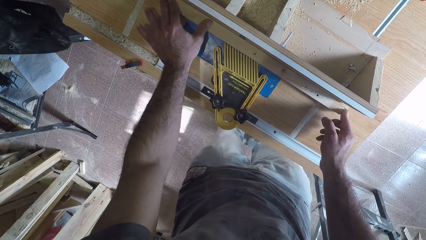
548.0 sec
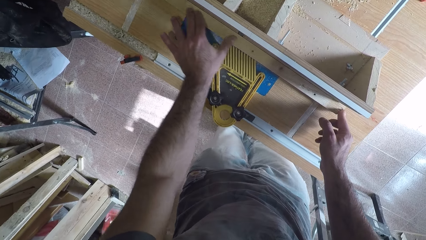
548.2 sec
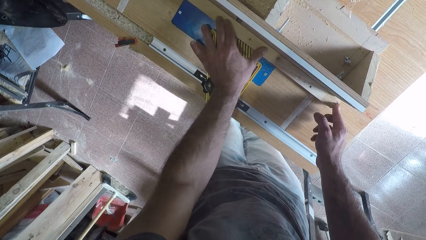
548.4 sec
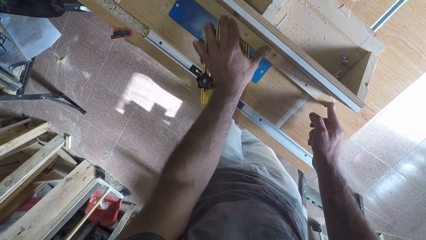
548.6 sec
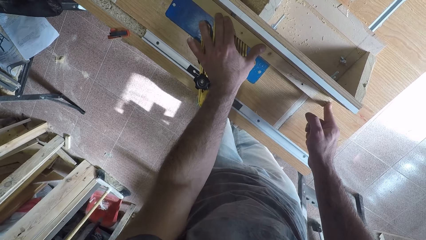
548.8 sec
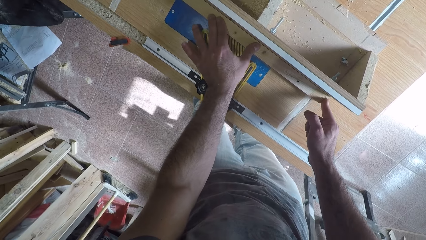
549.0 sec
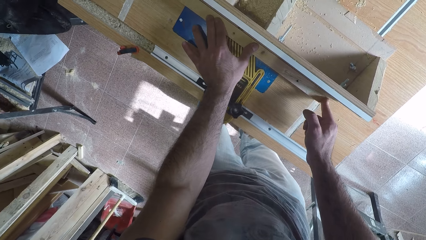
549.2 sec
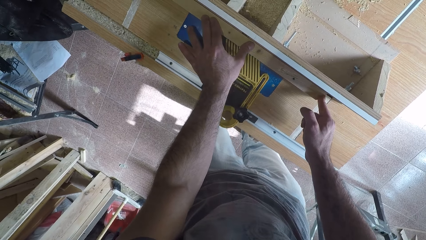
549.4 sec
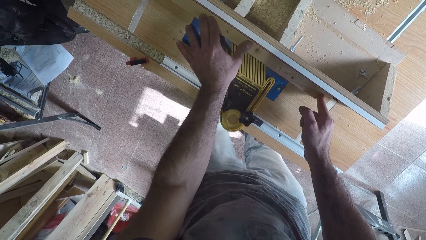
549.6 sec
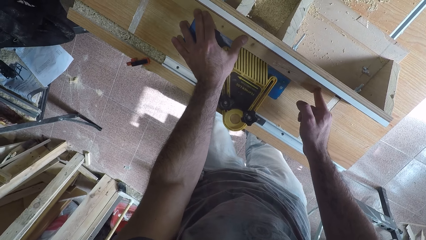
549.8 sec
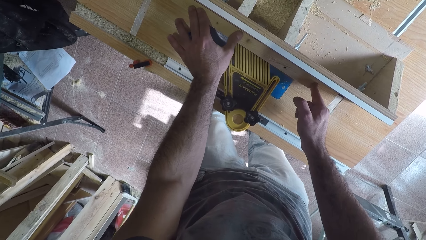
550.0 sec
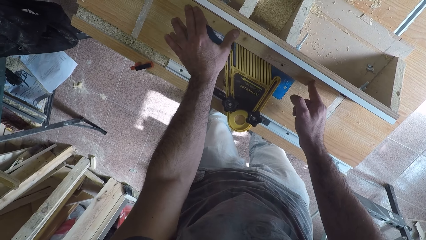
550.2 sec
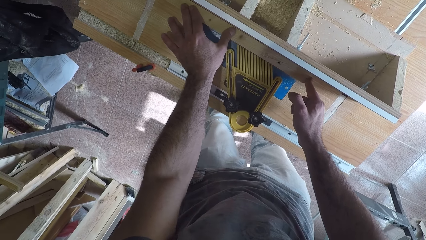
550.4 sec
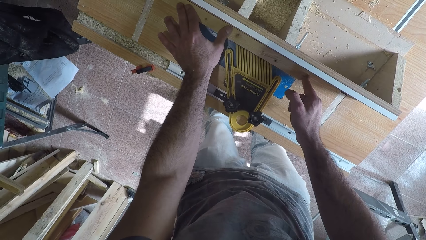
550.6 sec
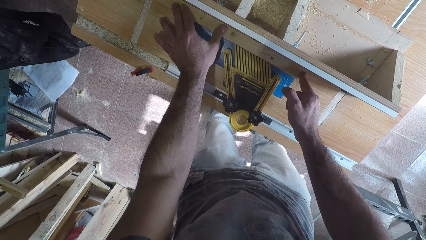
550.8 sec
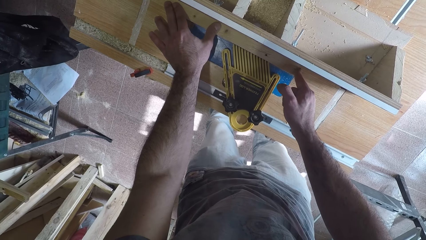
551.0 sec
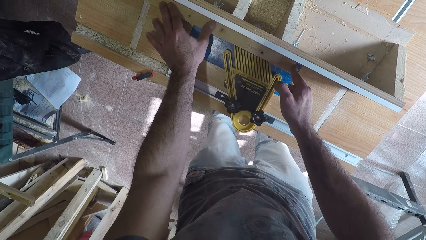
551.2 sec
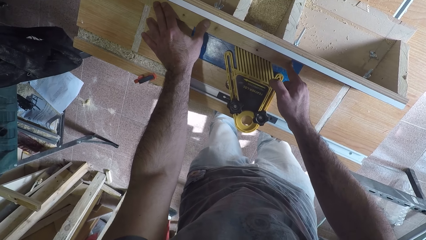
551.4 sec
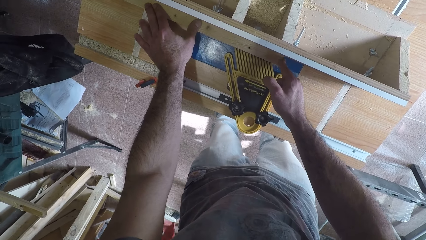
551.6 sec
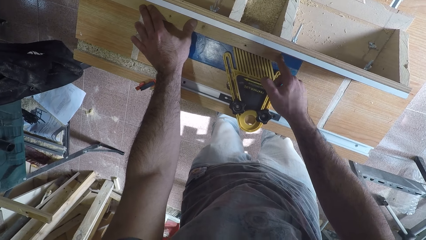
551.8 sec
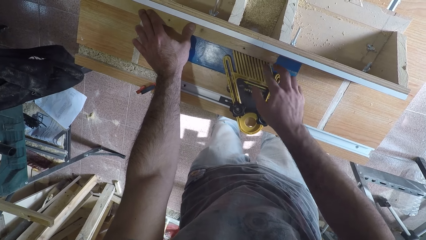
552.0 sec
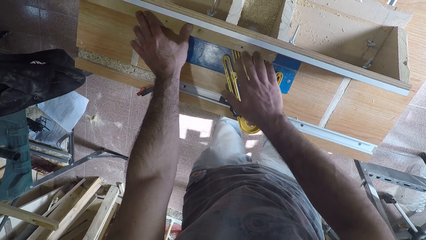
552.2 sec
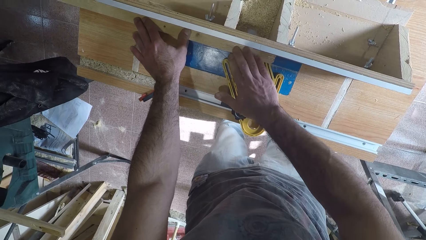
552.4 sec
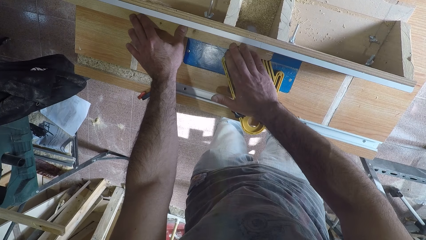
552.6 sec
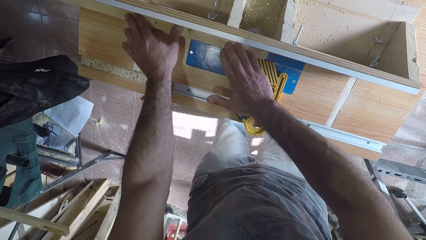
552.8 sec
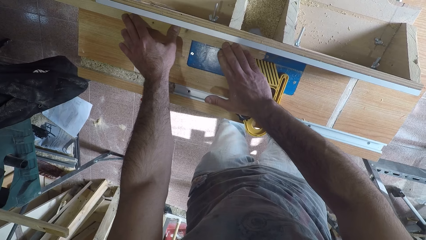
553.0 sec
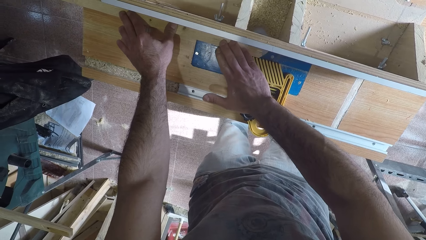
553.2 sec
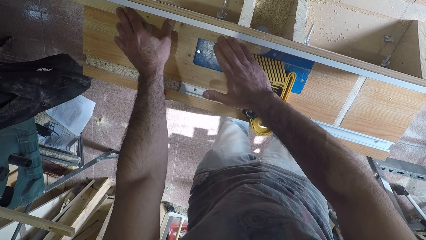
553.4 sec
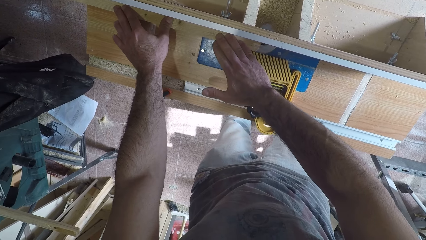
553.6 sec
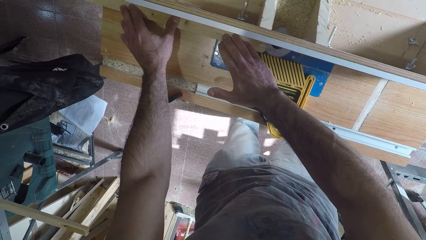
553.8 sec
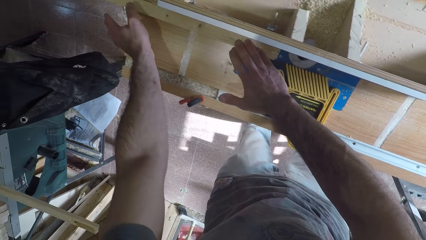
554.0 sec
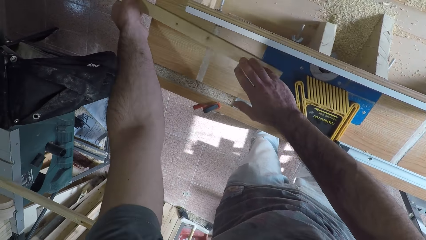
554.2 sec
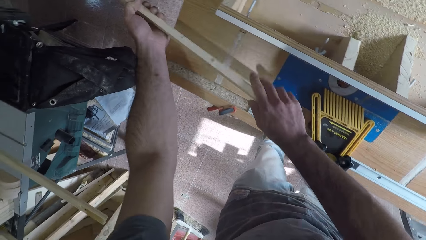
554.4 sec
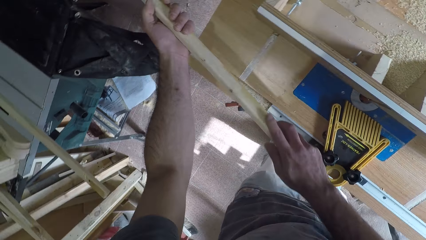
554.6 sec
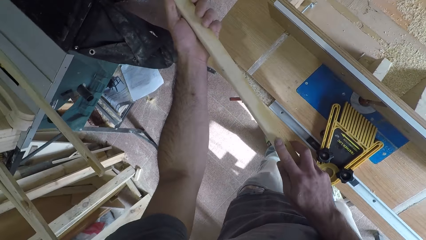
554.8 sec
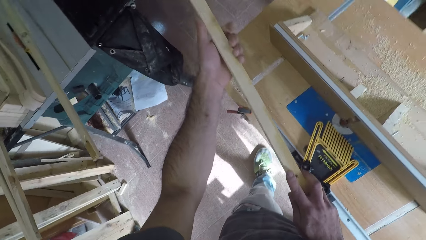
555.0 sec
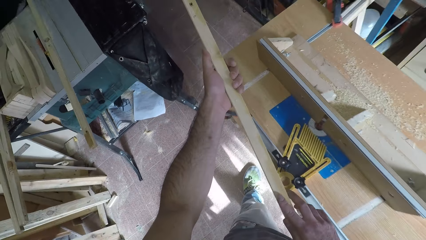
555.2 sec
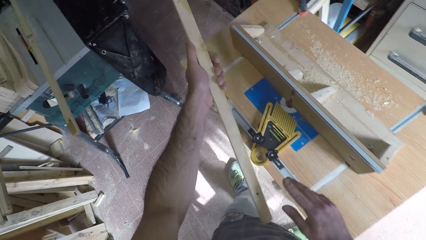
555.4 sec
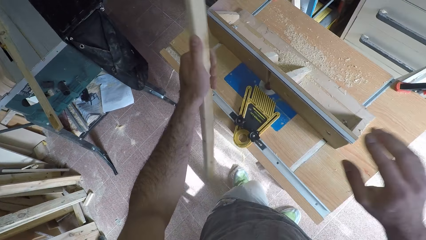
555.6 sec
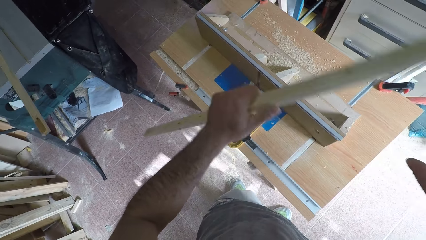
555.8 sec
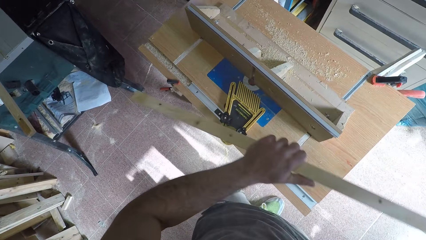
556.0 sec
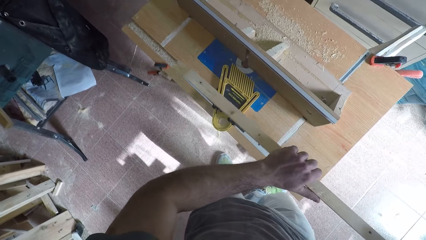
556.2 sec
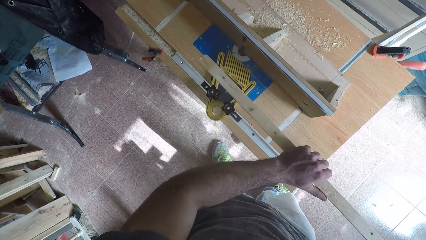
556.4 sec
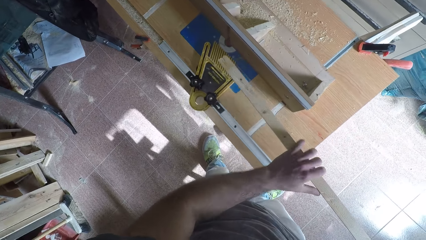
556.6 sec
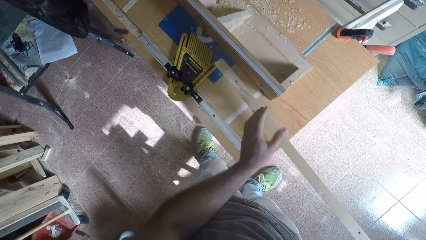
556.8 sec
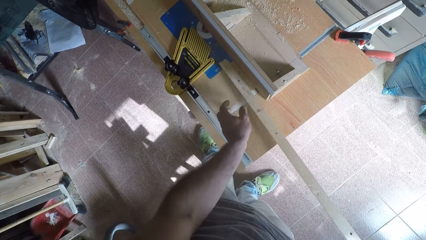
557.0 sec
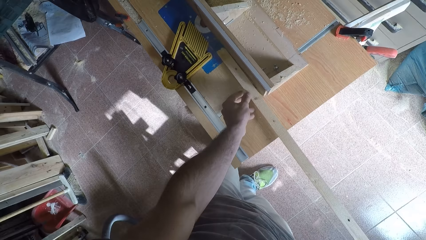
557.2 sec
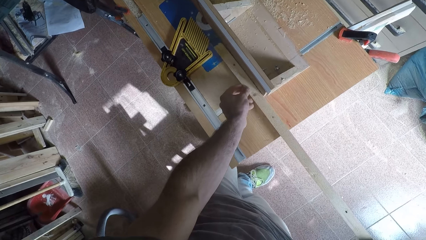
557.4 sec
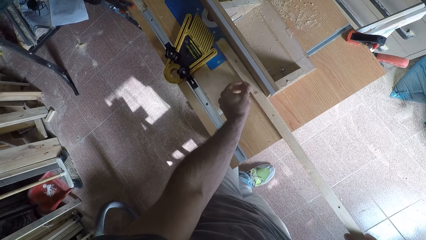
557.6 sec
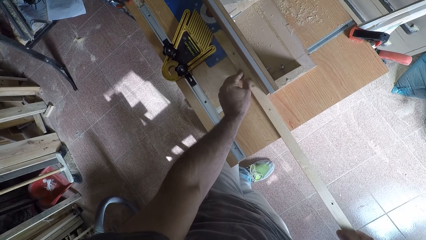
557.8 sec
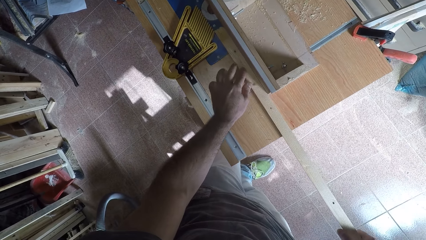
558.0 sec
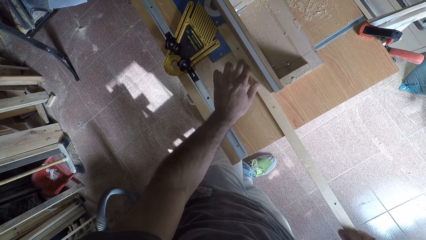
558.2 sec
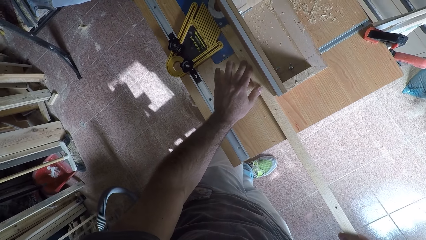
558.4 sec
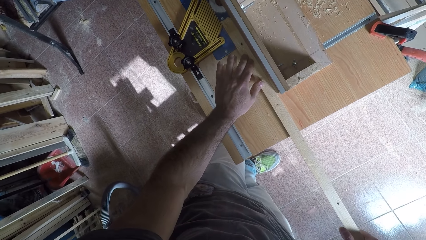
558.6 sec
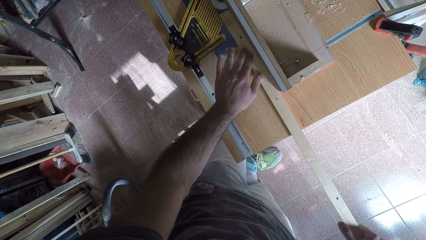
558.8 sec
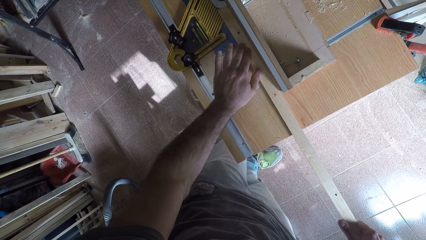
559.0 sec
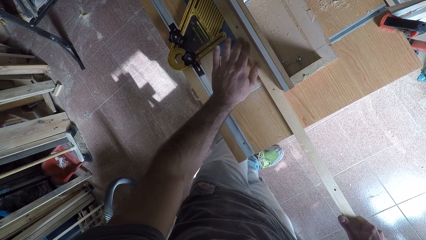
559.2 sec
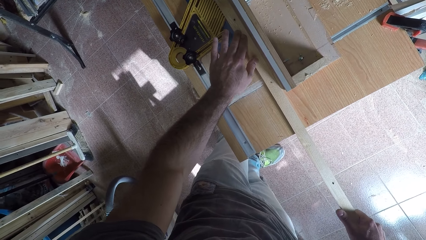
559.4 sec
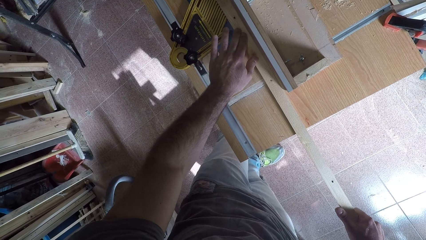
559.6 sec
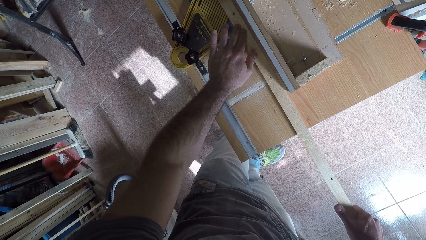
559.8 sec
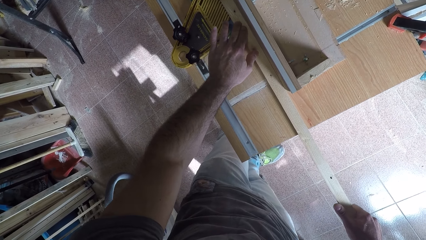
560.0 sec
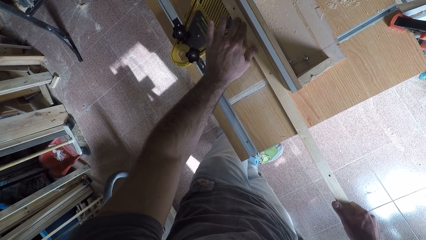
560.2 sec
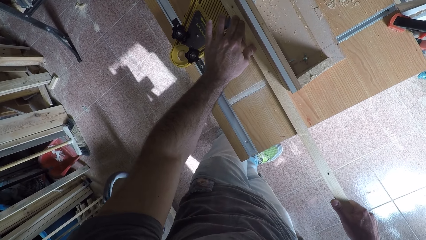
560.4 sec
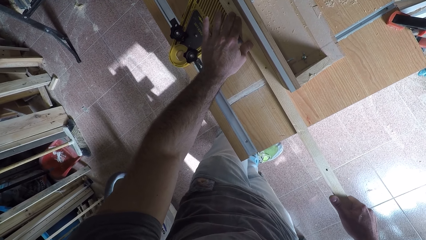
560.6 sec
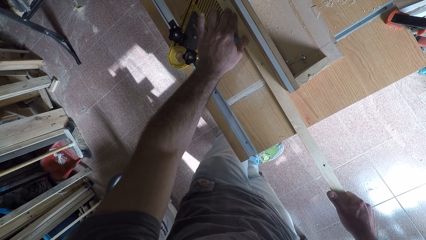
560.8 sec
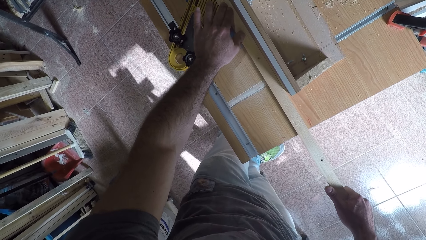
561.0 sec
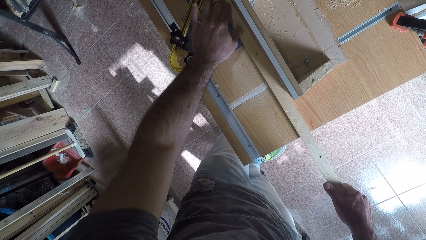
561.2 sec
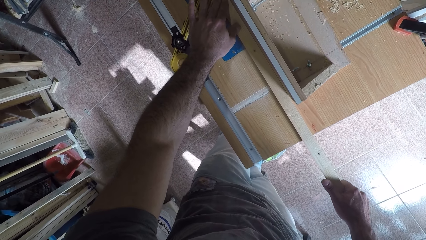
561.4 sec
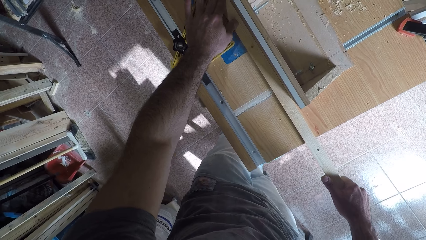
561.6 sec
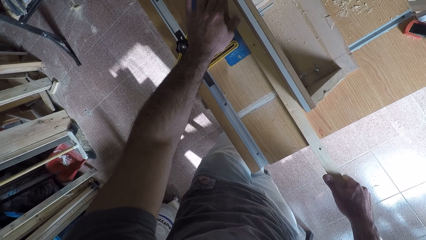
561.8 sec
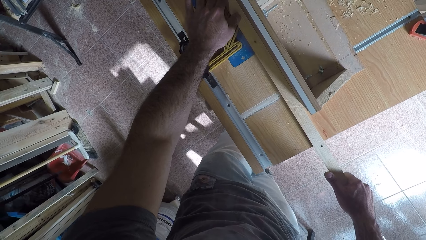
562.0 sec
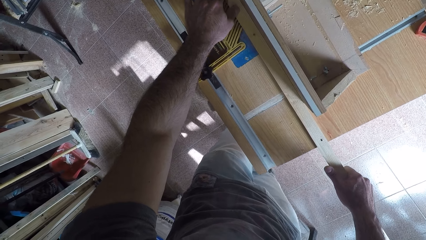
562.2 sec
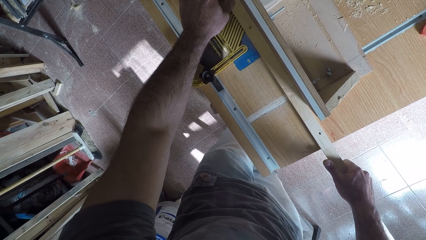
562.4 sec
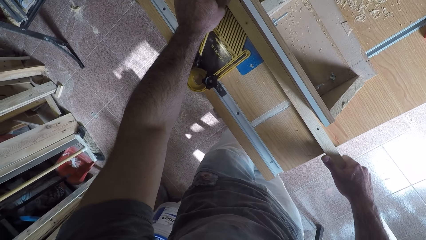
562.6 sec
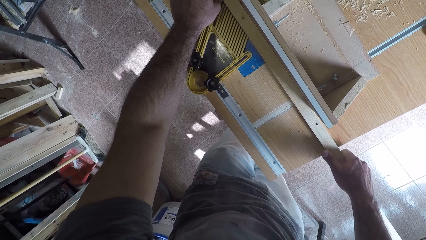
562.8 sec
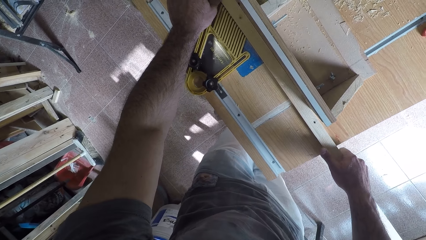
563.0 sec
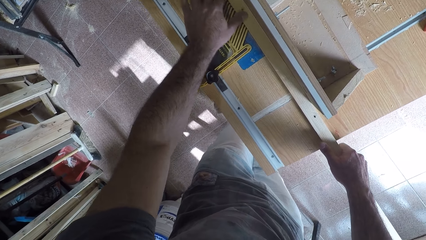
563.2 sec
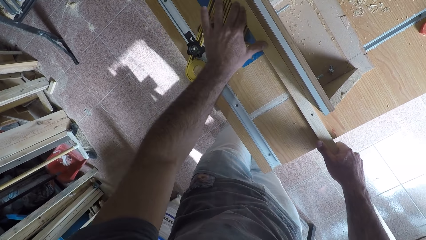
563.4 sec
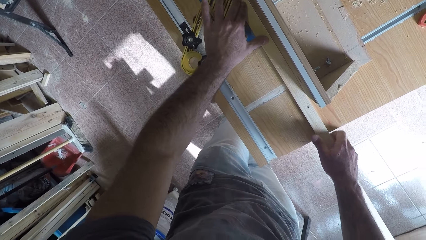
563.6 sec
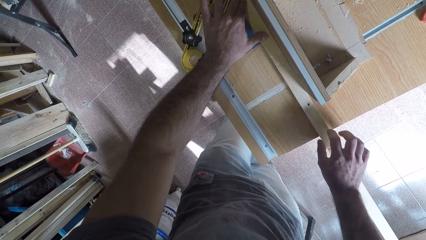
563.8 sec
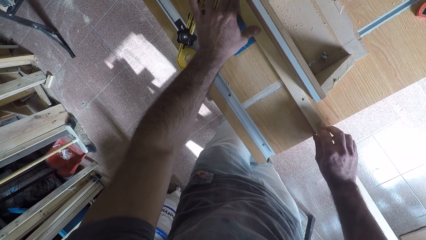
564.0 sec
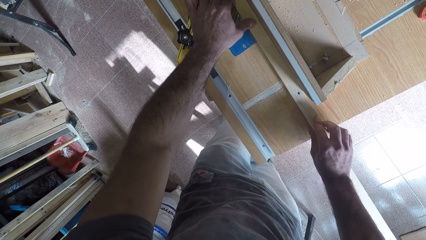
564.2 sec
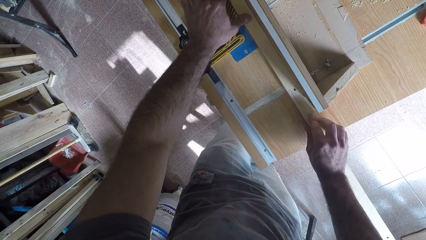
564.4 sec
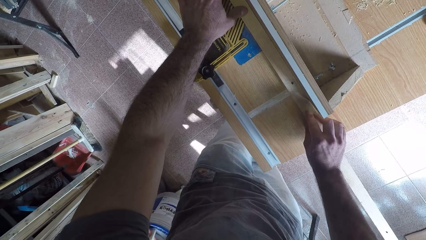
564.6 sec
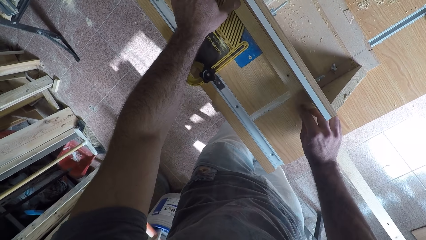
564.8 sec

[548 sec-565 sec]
The camera wearer moves a hand along the wood. They place the other hand on the wood. They pick up the wood from the wood planer. They inspect the wood. They turn the wood. They turn the wood around. They place the wood on the wood planer. They shave off the excess part of the wood with the wood planer.
